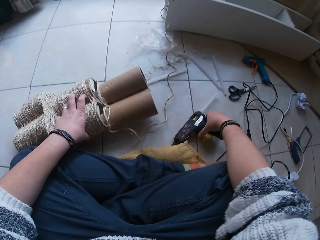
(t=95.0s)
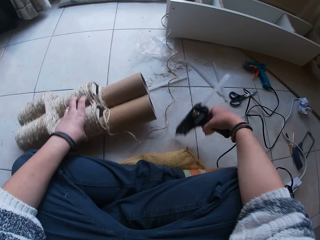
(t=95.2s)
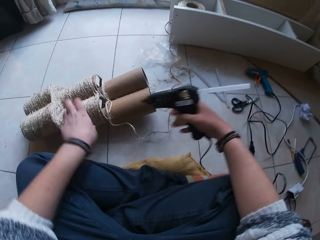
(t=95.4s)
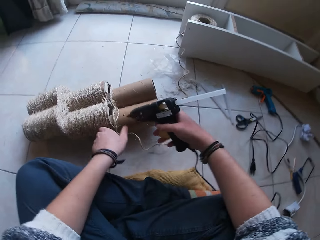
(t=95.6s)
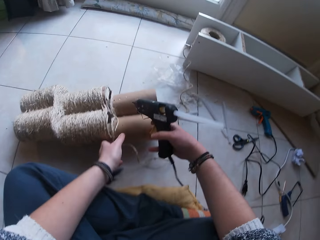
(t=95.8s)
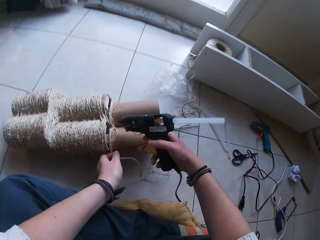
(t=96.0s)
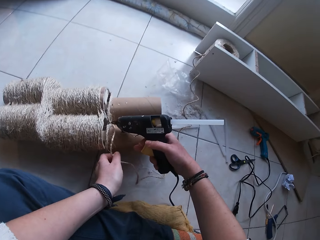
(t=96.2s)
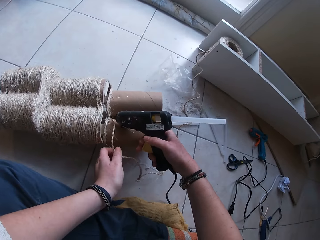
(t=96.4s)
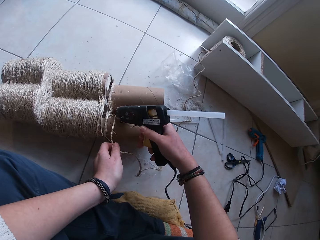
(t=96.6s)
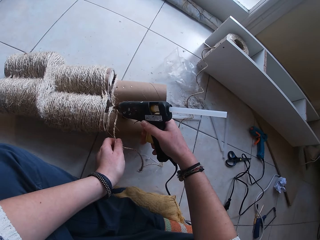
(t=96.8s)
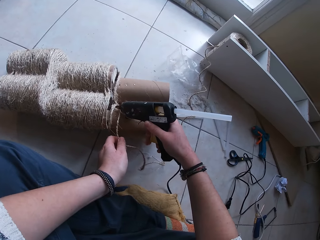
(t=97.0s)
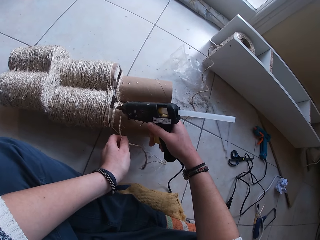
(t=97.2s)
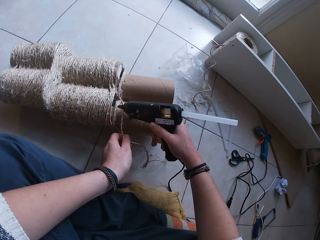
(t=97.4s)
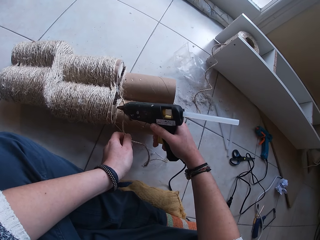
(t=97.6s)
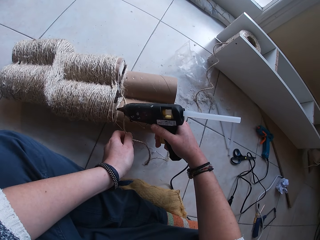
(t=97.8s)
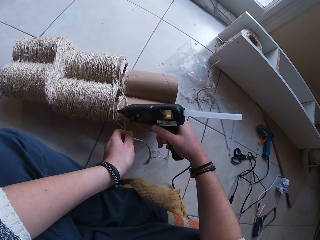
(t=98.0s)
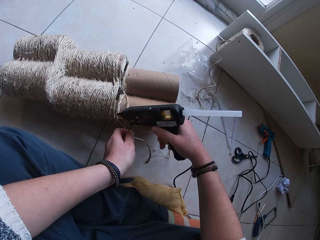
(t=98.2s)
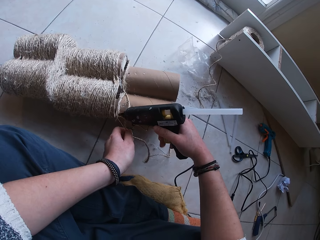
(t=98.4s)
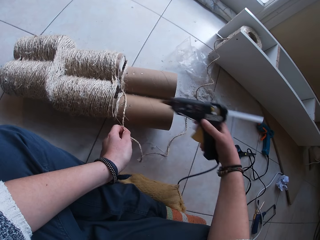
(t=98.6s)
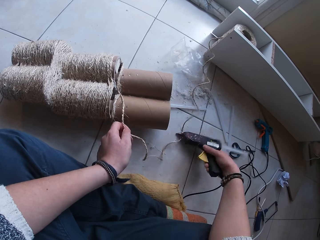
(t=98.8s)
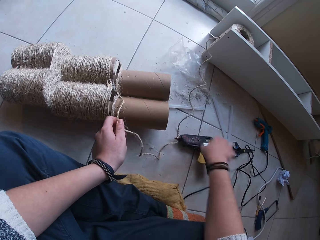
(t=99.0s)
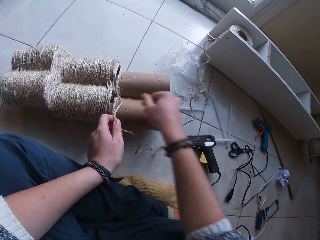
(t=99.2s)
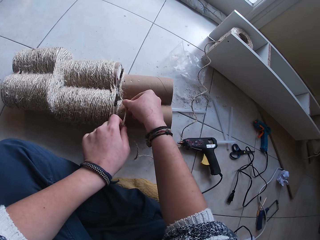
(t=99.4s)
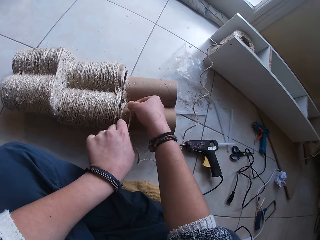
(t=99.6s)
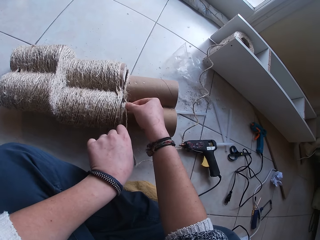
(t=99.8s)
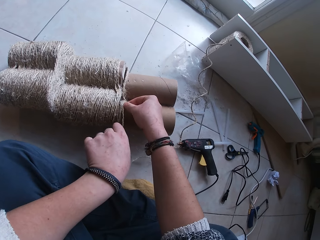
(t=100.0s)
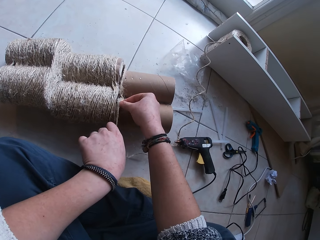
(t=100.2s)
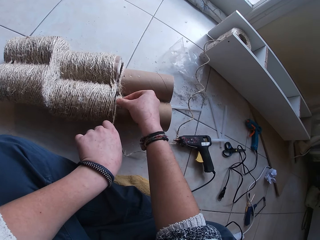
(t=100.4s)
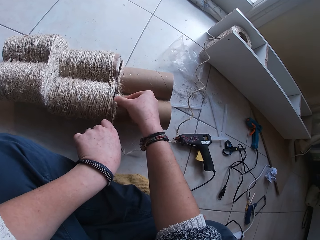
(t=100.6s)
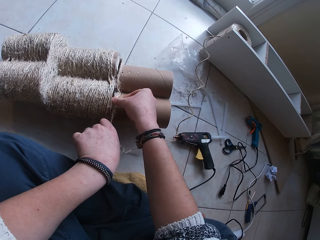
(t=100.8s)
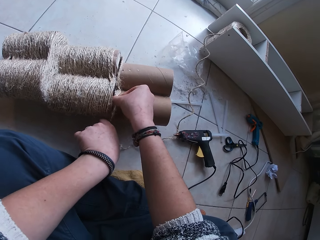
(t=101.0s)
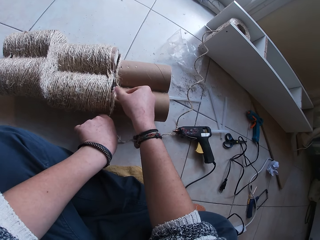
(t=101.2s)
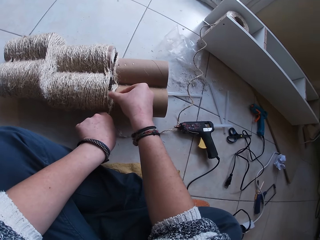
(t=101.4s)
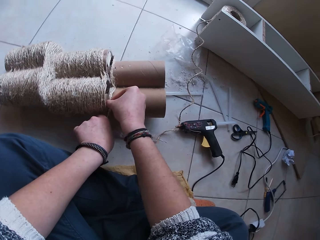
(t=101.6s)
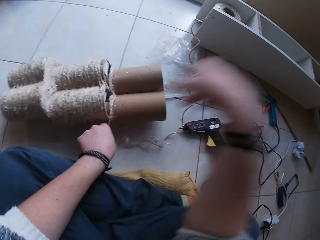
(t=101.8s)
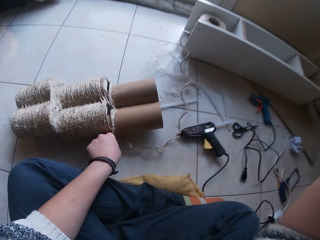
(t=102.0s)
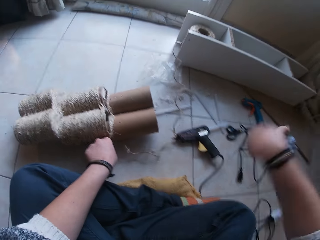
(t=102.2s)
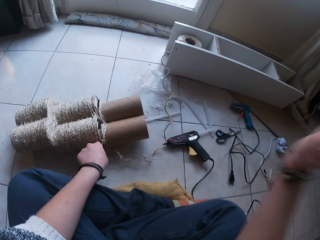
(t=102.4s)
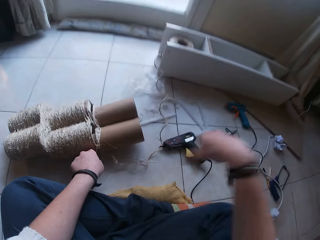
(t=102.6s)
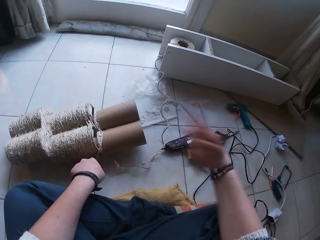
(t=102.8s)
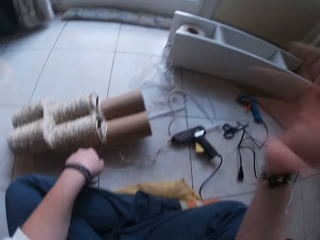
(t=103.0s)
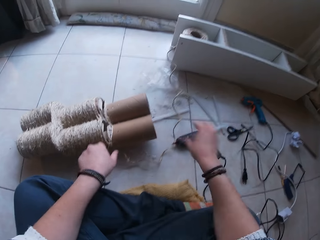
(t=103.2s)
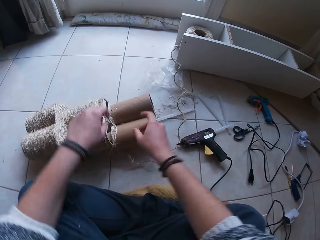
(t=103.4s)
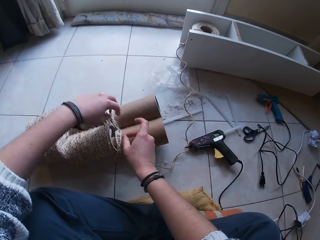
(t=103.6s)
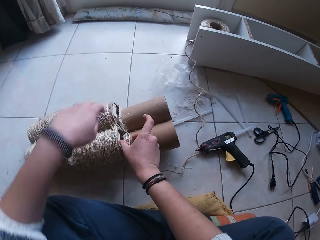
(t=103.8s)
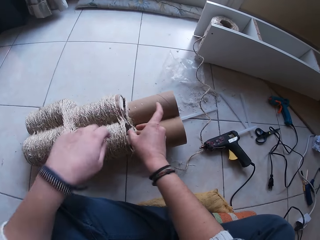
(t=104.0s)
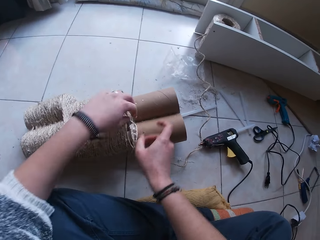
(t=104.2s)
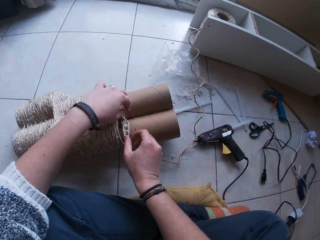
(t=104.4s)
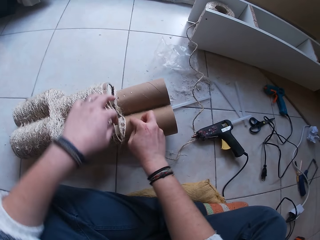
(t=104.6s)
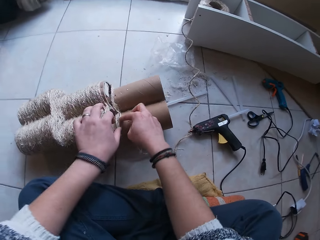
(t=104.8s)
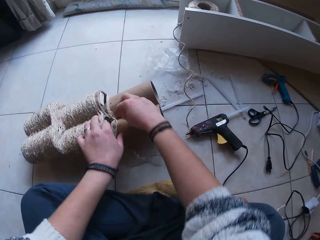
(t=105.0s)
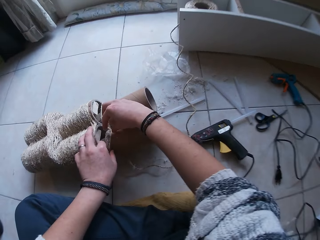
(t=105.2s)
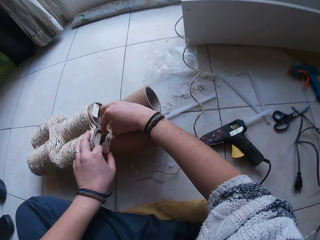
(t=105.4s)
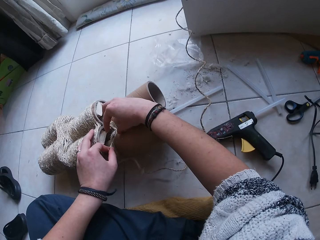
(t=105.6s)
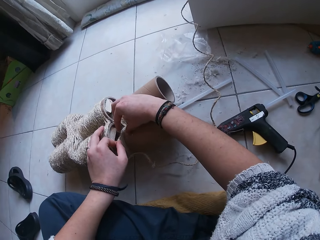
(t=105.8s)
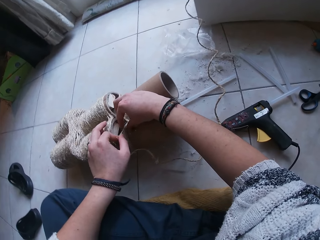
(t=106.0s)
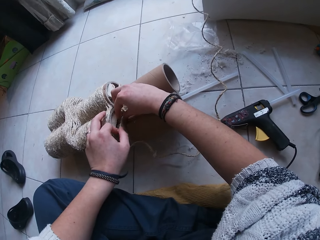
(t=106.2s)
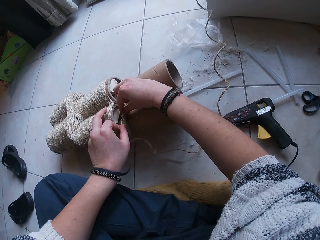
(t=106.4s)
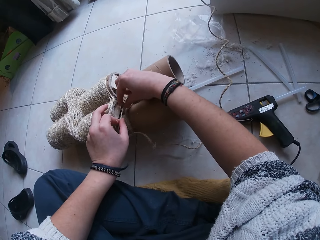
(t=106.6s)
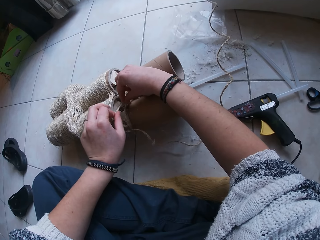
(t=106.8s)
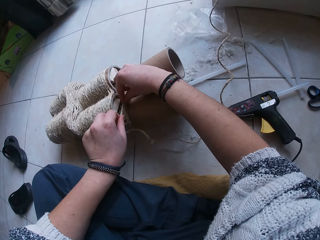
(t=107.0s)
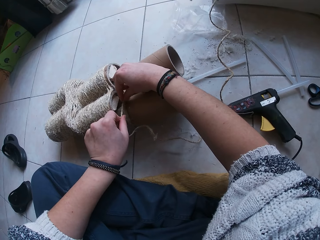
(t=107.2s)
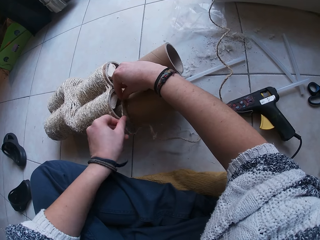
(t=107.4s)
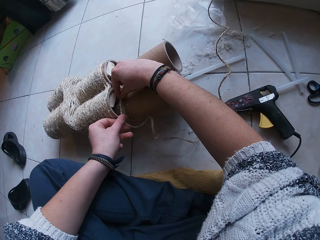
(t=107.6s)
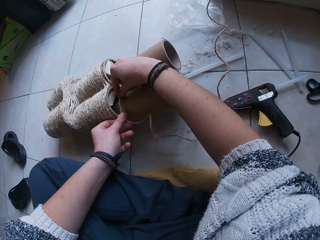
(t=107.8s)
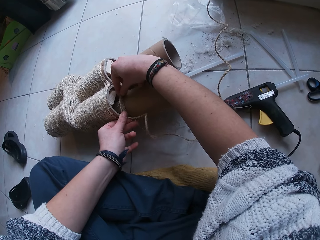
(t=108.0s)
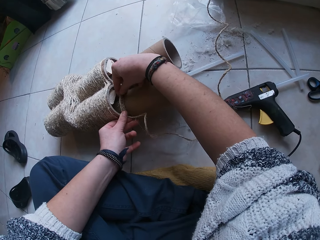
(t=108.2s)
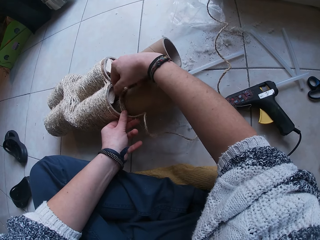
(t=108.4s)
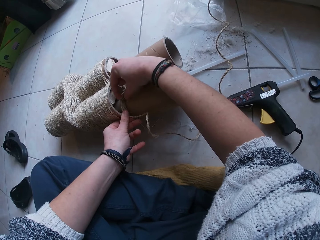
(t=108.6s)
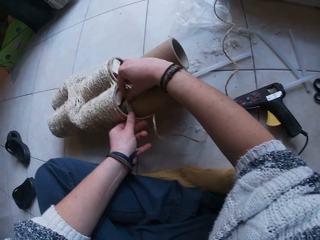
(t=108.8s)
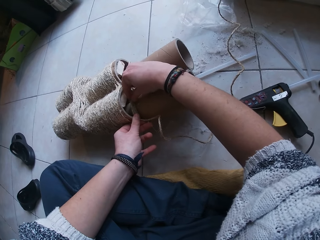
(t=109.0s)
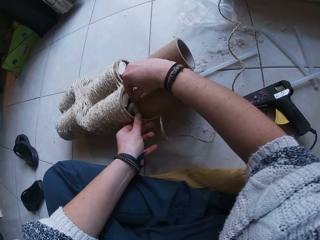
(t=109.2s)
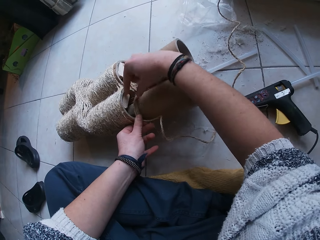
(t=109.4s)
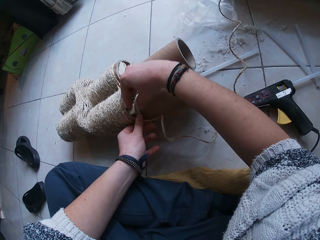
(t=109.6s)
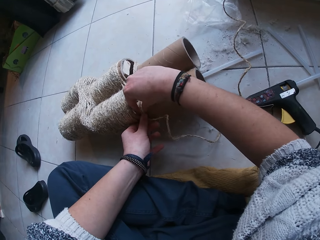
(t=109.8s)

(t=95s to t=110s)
The camera wearer picks up the glue gun from the floor with her right hand. She moves the paper craft on the floor with her left hand. She holds the string of rope with her left hand. She applies glue on the paper craft with the glue gun in her right hand. She drops the glue gun in her right hand on the floor. She presses the string of rope on the paper craft with her hands. She flaps her right hand. She presses the string of rope on the paper craft with her hands.

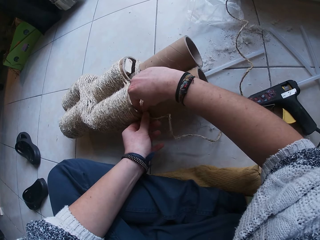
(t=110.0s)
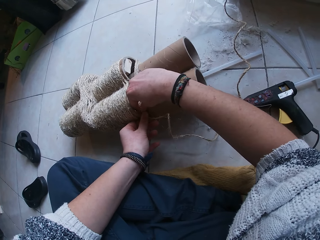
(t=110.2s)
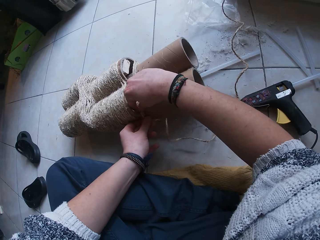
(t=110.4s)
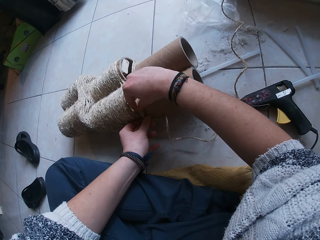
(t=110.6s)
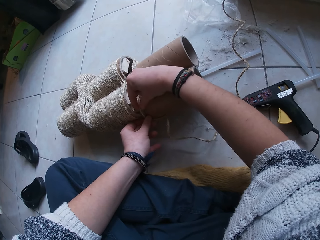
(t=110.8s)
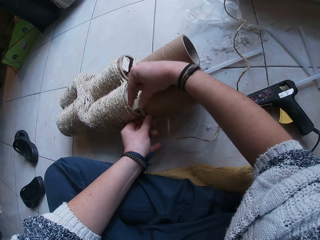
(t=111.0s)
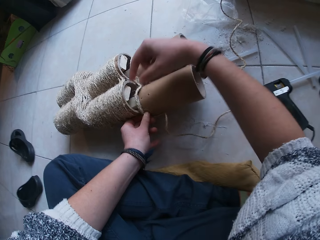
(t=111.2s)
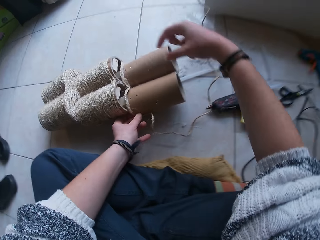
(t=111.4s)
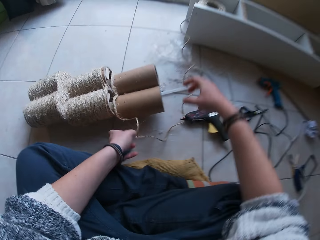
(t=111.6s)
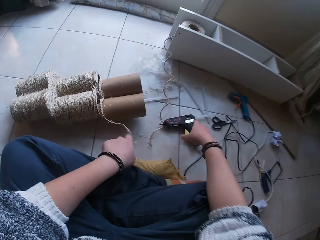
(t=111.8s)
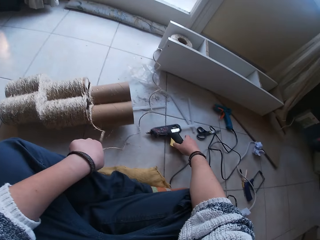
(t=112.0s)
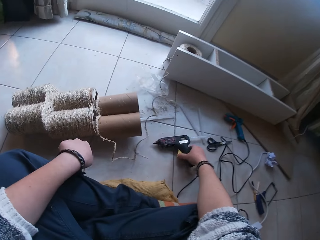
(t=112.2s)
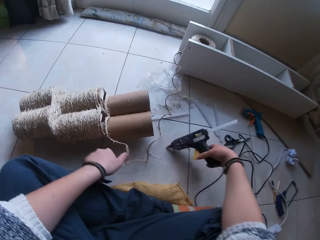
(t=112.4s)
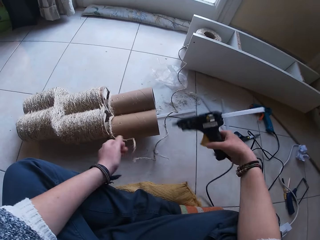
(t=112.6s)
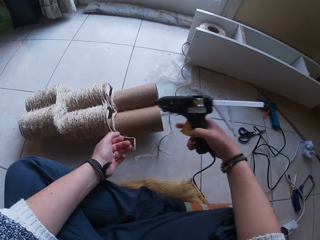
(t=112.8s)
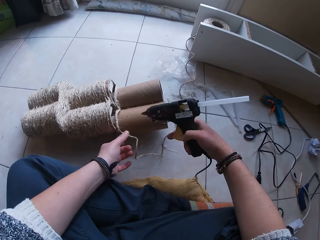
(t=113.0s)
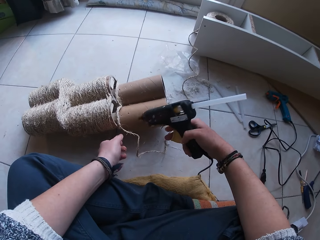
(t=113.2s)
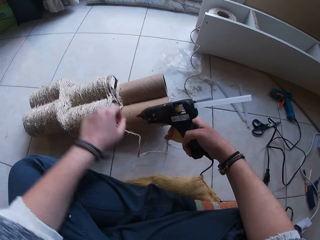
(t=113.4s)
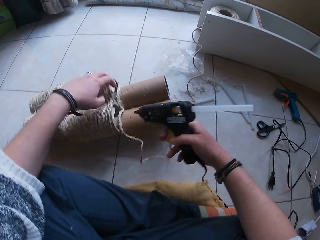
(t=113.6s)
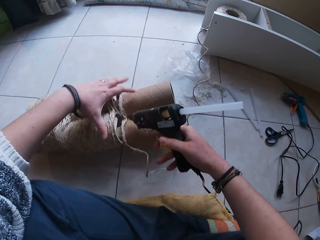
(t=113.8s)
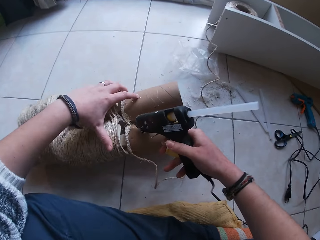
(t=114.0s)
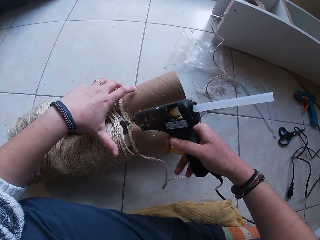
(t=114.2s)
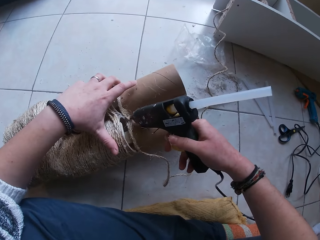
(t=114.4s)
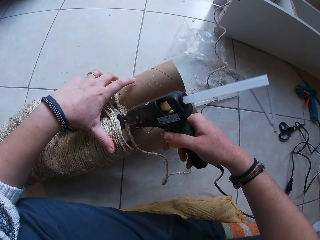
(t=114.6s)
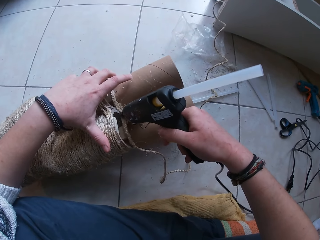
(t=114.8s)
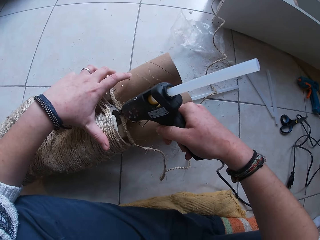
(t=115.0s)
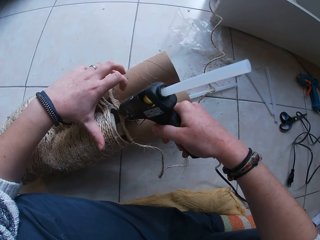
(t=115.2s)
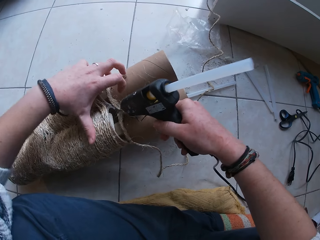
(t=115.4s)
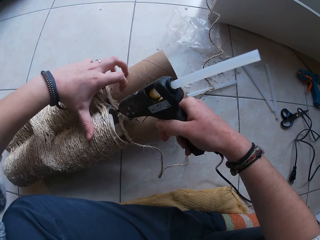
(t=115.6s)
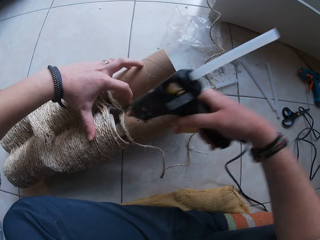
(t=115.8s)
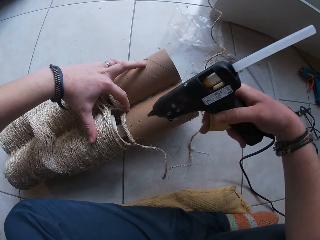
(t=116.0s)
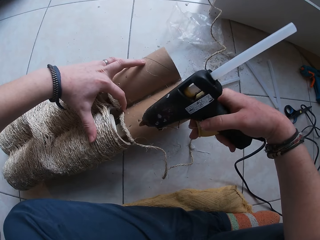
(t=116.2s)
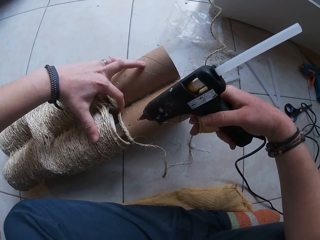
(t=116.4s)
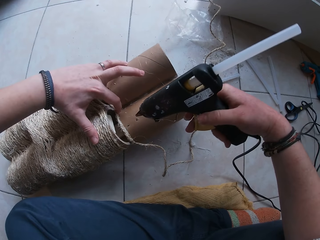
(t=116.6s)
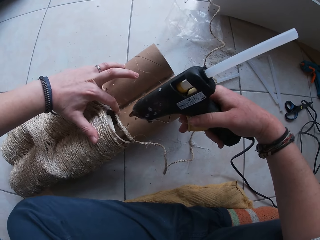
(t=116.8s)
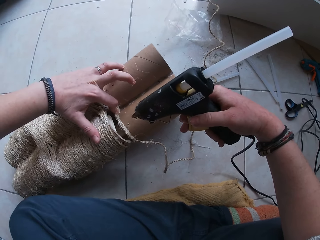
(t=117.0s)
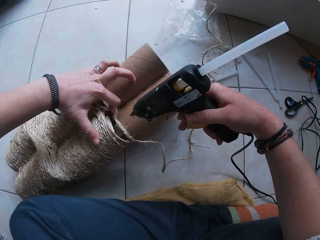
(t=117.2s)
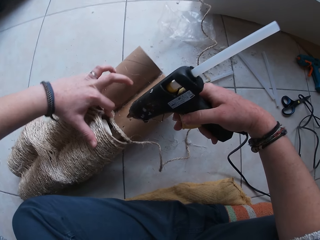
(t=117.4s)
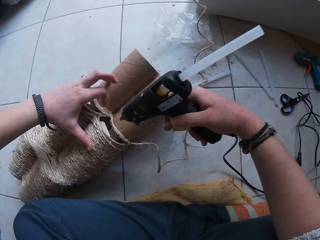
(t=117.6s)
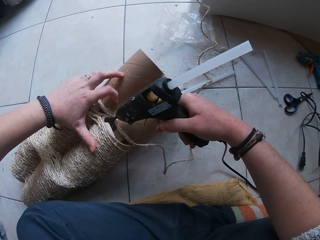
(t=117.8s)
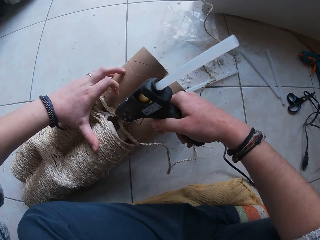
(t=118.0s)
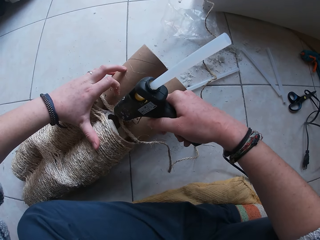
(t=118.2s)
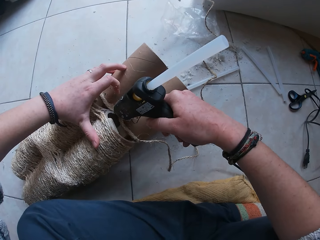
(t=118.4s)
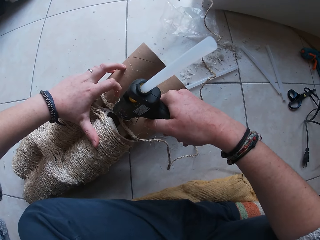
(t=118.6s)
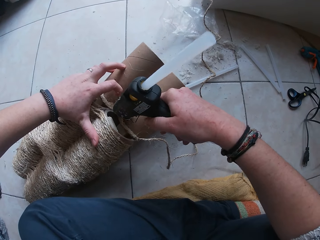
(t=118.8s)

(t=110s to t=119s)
The camera wearer picks up the glue gun from the floor with her right hand. She moves the paper craft on the floor with her left hand. She applies glue on the paper craft with the glue gun in her right hand. She presses the string of rope on the paper craft with her left hand. She applies glue on the paper craft with the glue gun in her right hand.
